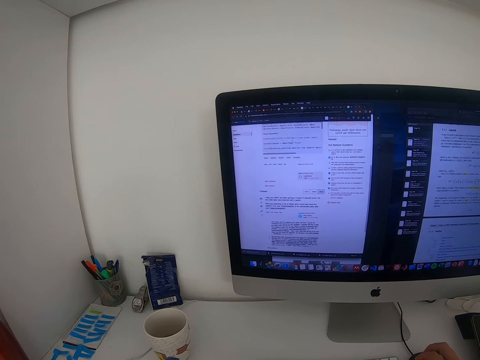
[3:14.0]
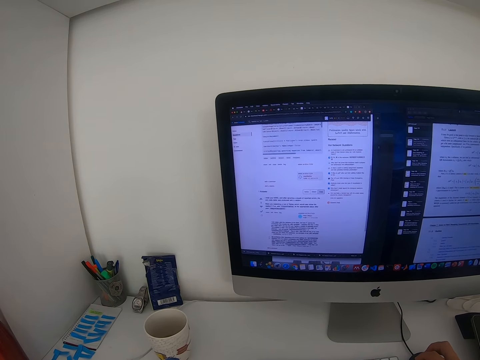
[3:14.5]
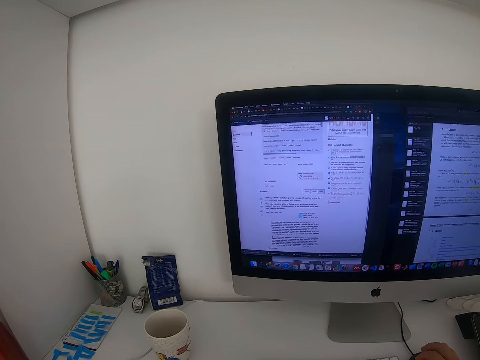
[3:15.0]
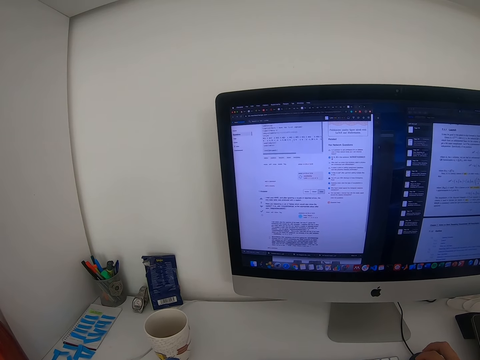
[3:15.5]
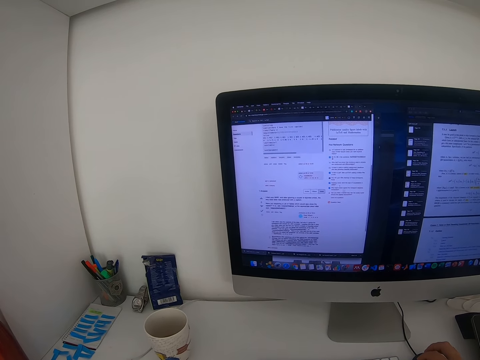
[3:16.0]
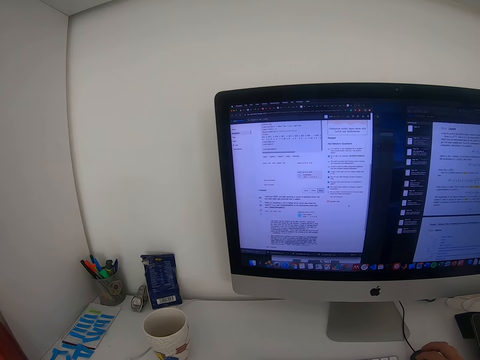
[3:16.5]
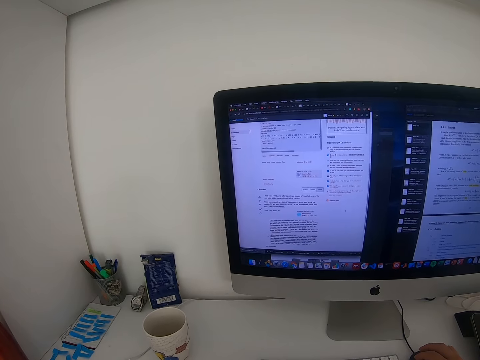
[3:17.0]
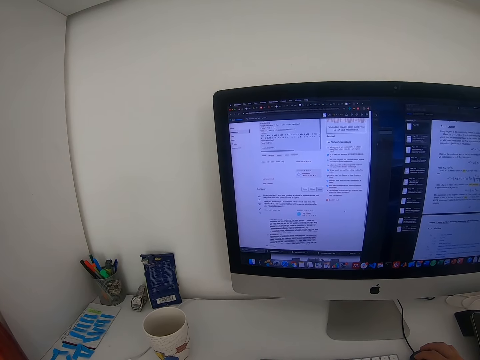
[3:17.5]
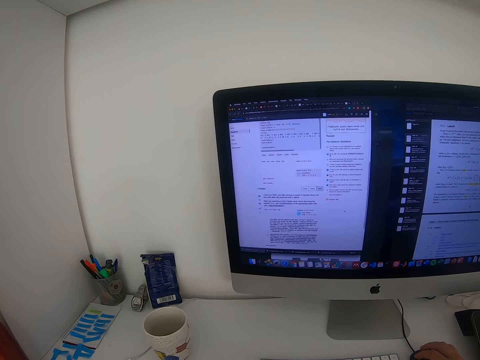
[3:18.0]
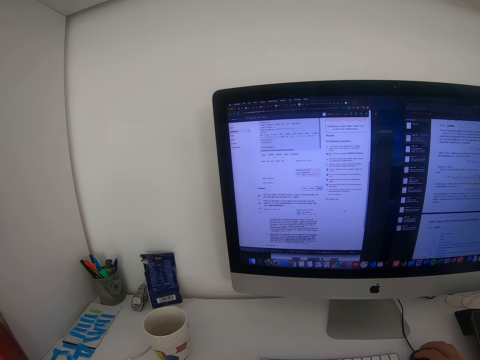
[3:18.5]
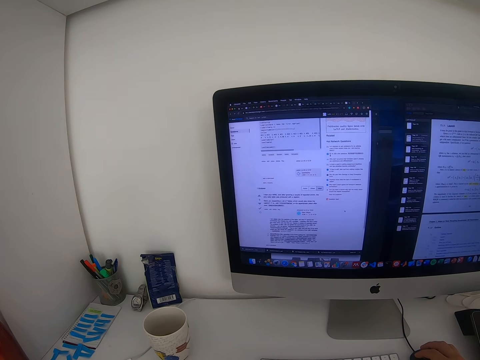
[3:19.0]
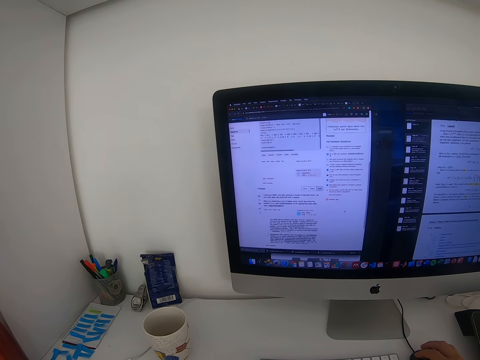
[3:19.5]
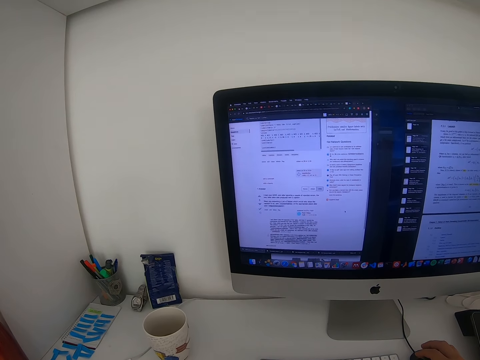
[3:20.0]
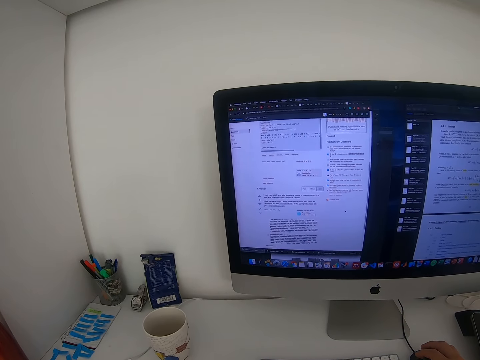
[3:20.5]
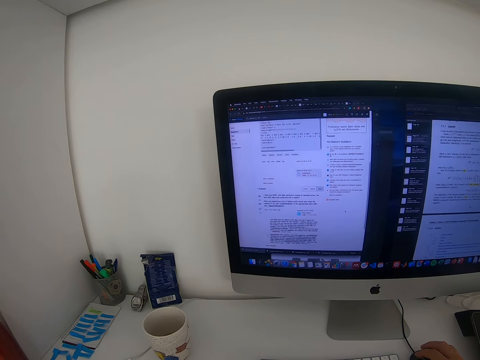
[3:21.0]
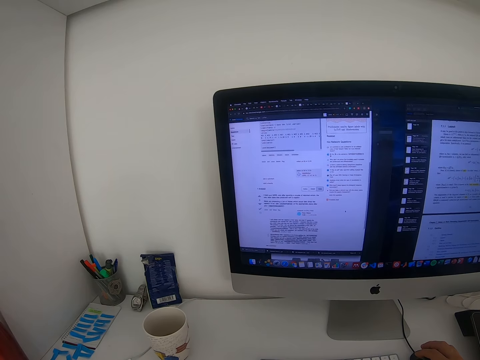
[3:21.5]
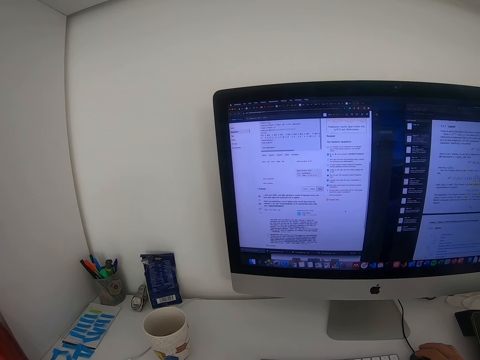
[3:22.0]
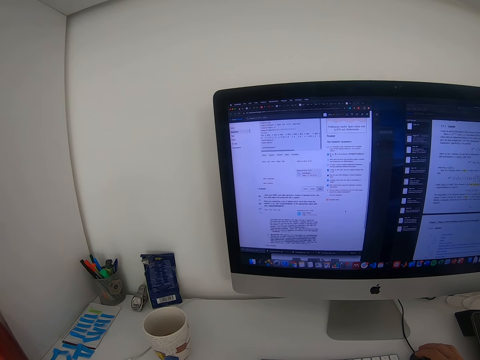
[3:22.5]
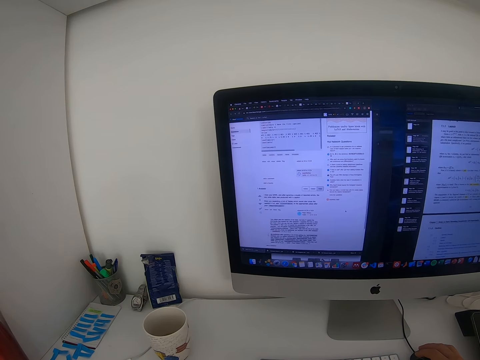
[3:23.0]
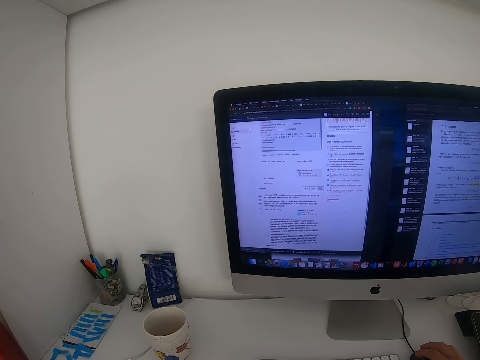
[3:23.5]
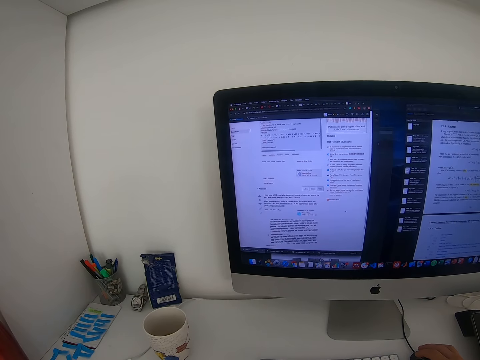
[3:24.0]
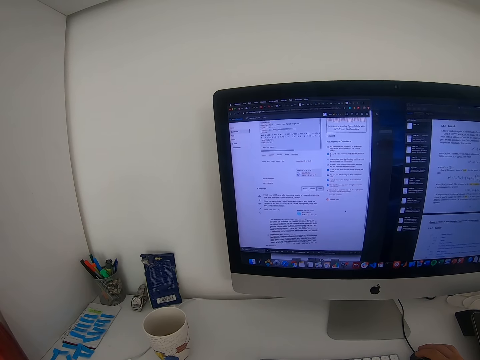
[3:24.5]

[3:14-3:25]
The camera wearer uses the computer mouse. They stare at the computer monitor.

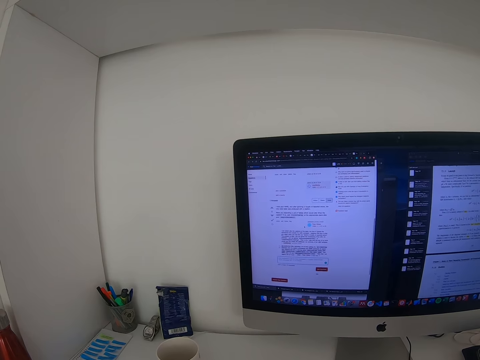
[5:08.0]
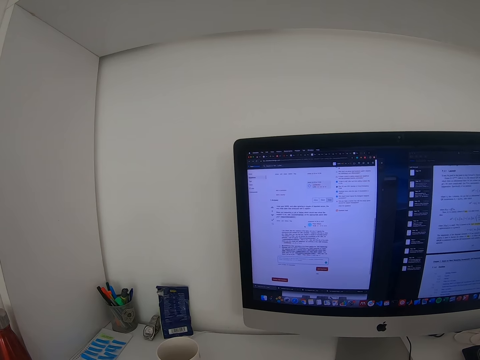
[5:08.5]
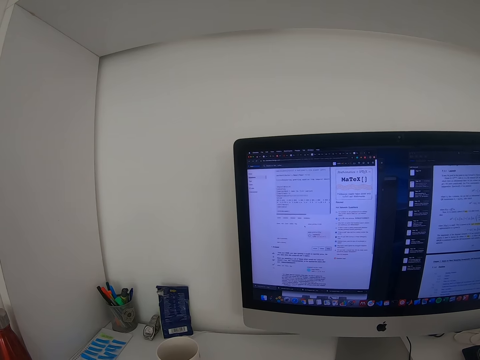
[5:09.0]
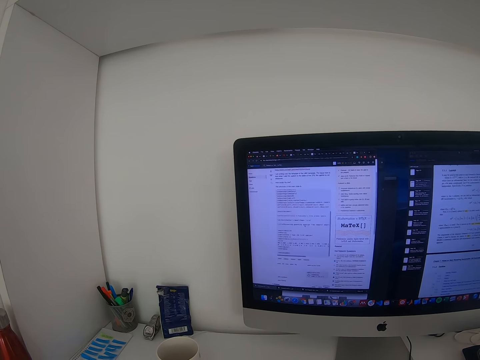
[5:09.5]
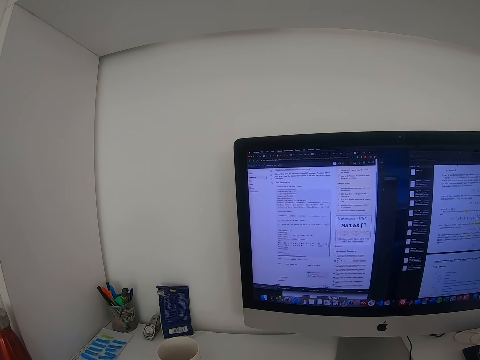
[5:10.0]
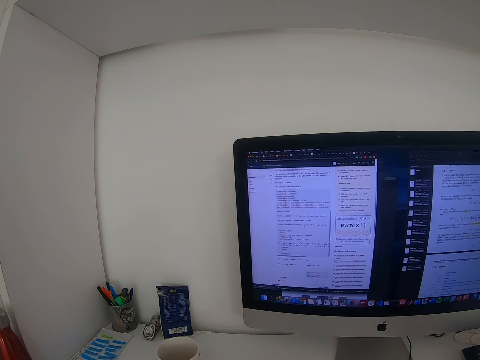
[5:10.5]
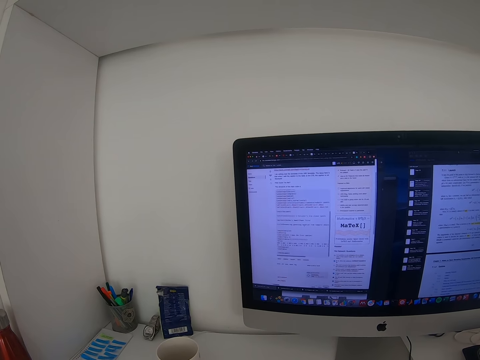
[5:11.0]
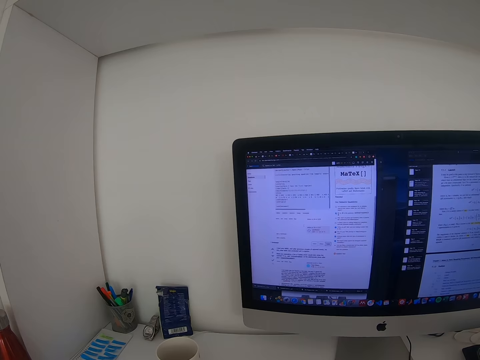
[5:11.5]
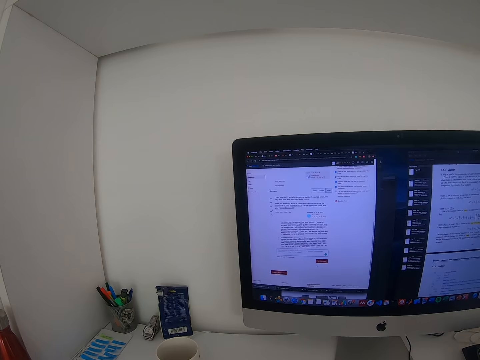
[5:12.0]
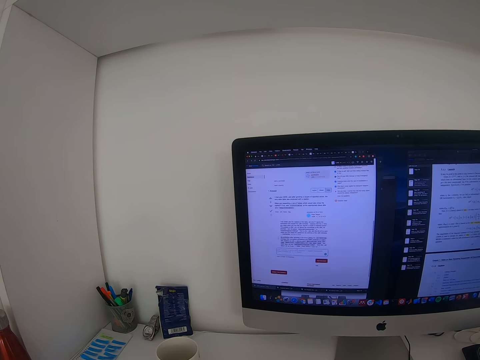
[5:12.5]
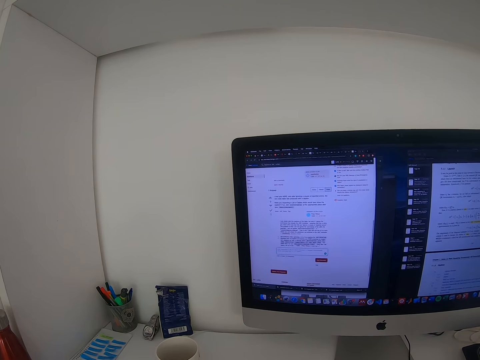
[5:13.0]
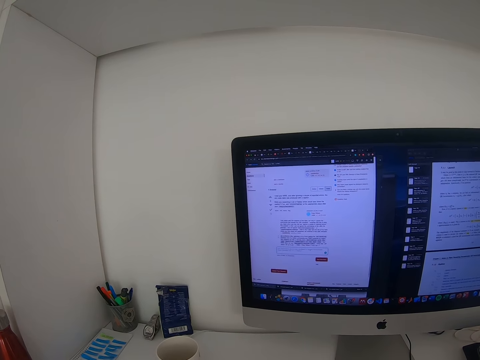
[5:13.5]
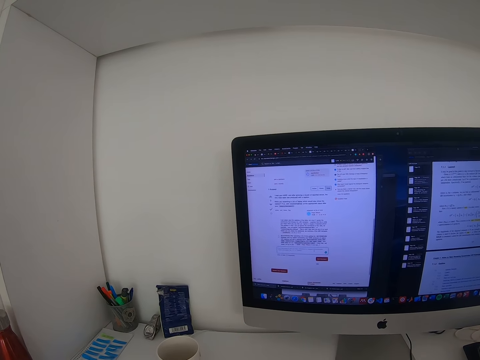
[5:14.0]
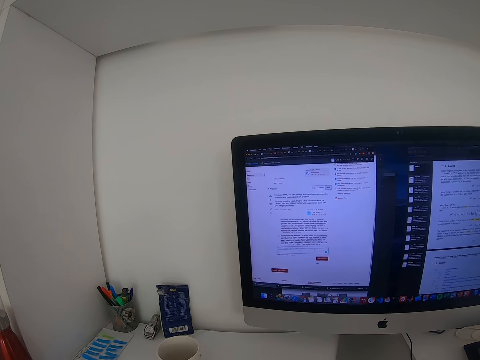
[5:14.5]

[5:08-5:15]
The camera wearer scrolls on his laptop.

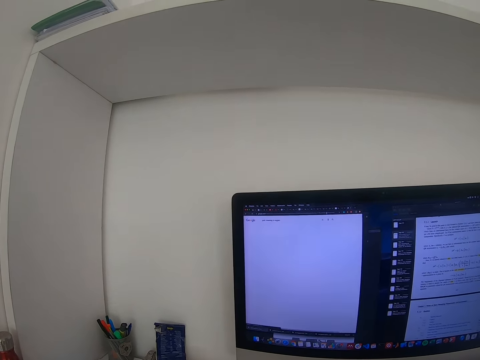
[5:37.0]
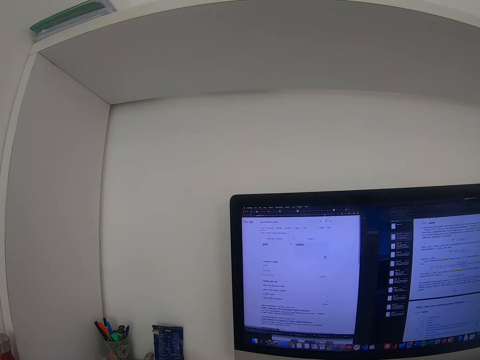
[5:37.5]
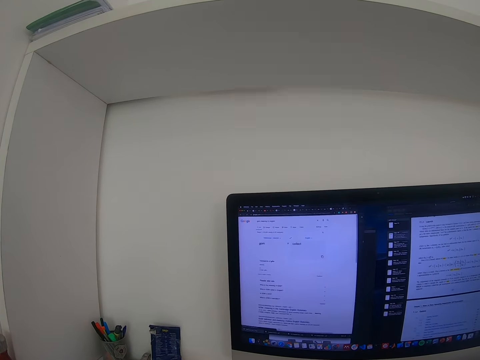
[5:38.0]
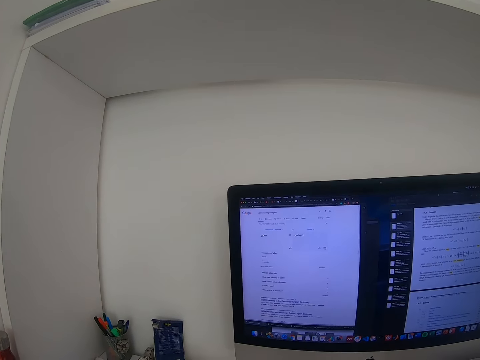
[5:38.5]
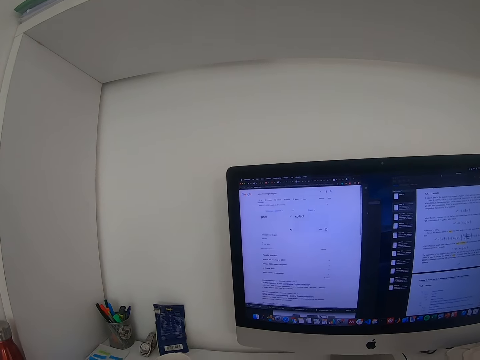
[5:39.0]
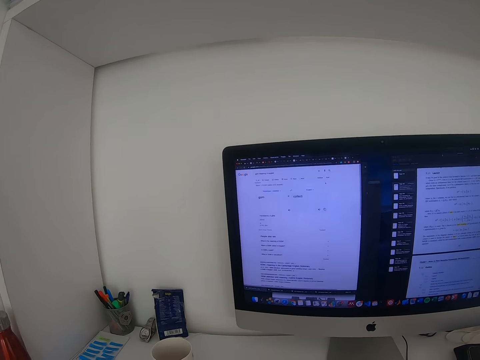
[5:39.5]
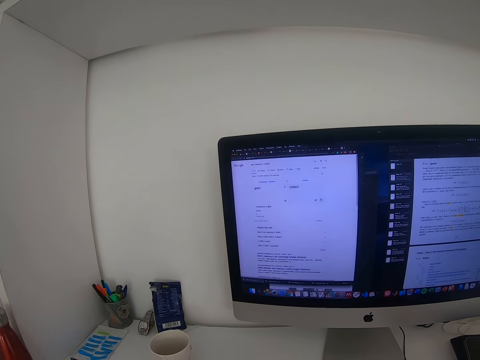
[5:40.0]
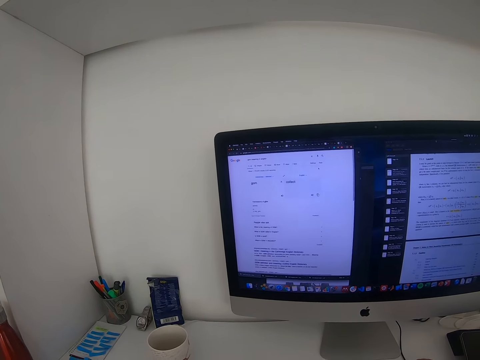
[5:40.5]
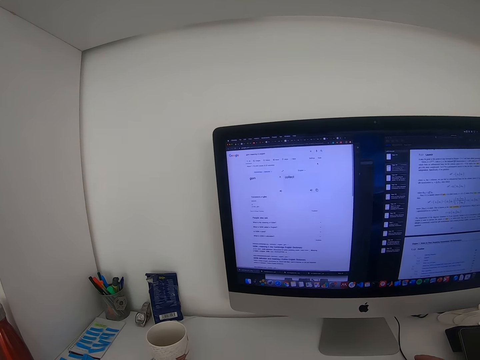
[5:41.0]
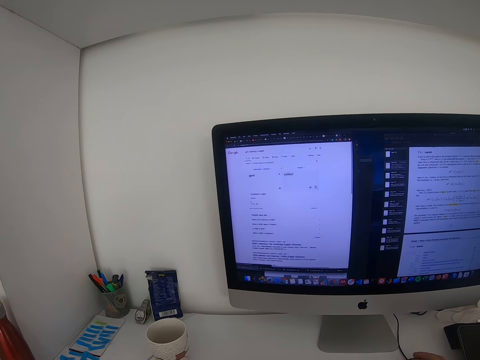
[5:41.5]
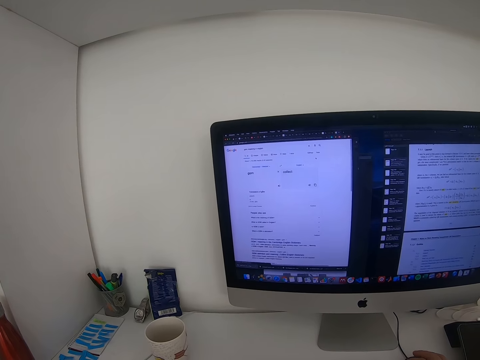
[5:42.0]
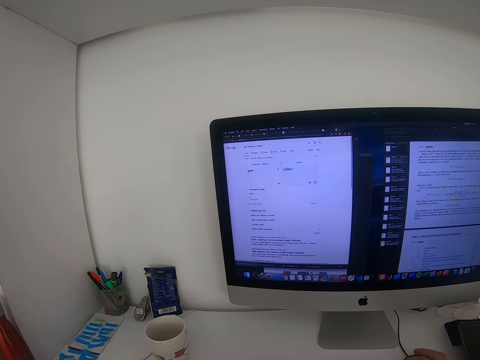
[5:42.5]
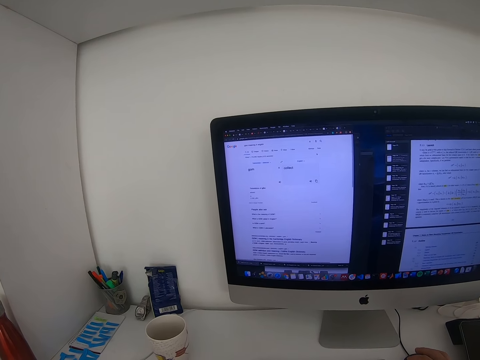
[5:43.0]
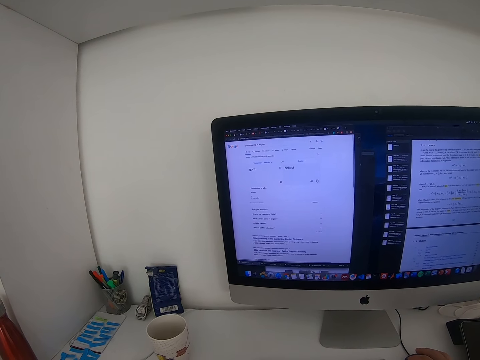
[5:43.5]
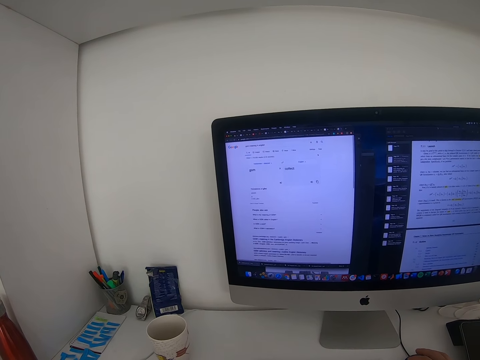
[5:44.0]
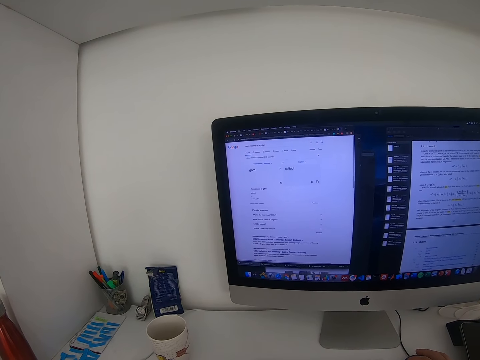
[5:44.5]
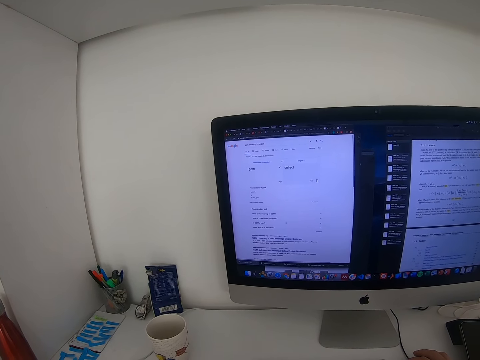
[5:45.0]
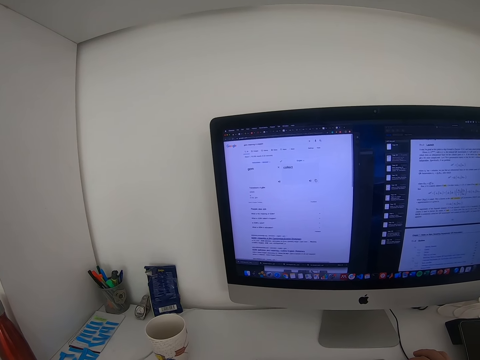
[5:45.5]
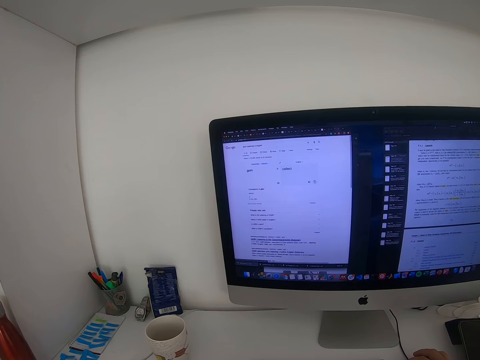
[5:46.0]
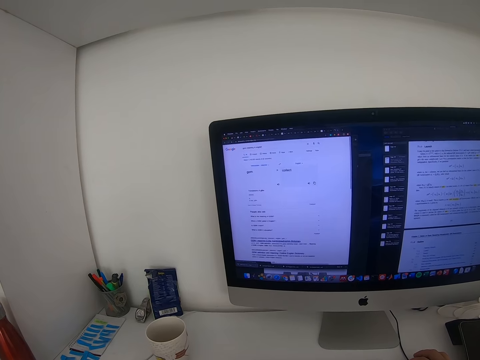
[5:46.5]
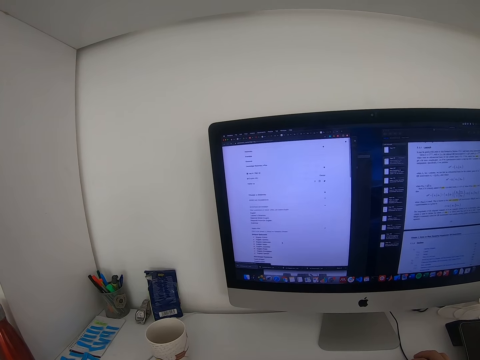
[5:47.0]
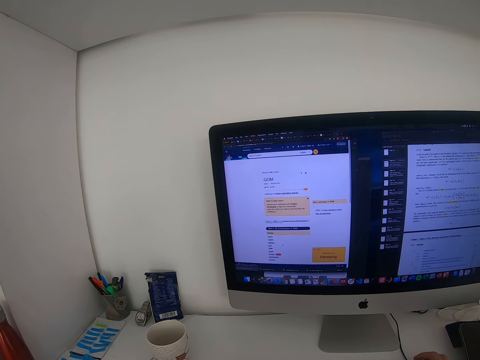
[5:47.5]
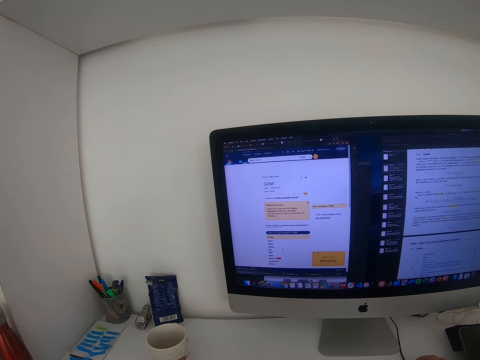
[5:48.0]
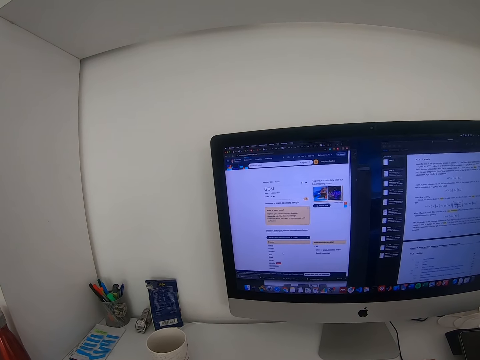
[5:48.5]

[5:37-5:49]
The camera wearer stares at the computer monitor. They use the computer mouse.
